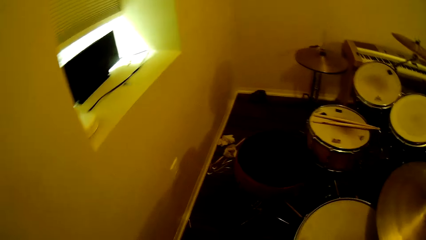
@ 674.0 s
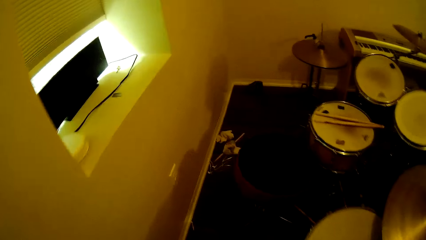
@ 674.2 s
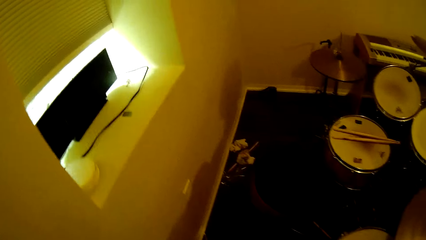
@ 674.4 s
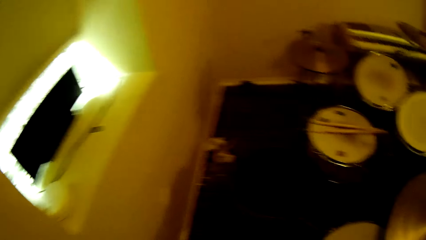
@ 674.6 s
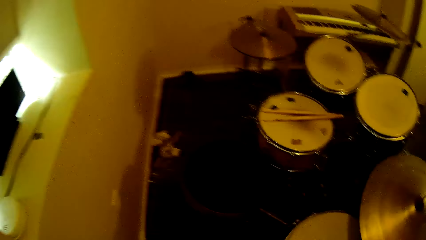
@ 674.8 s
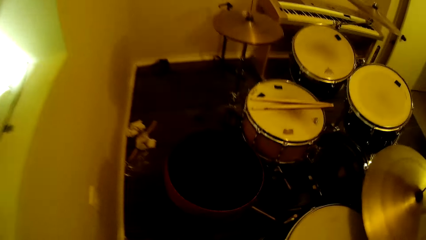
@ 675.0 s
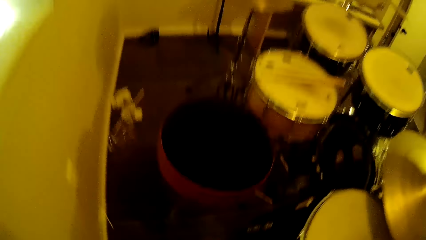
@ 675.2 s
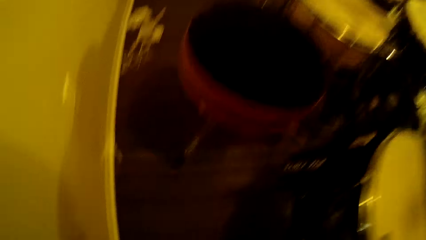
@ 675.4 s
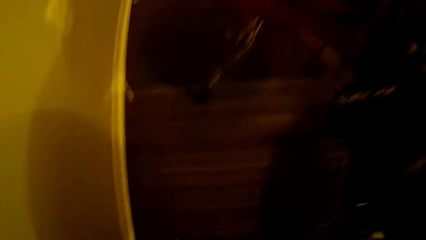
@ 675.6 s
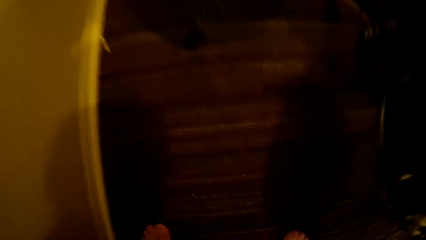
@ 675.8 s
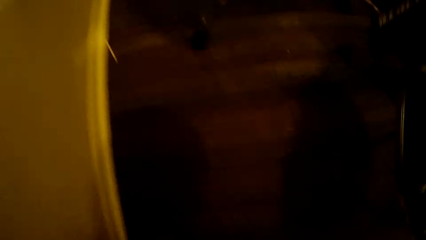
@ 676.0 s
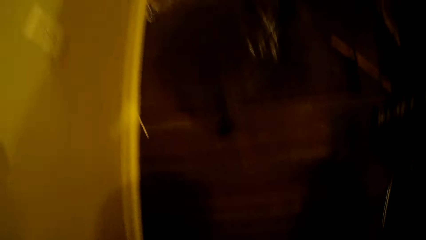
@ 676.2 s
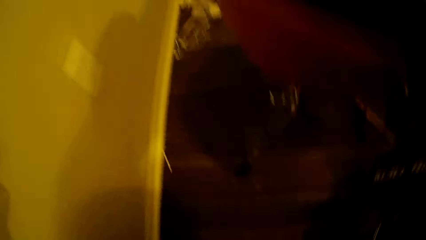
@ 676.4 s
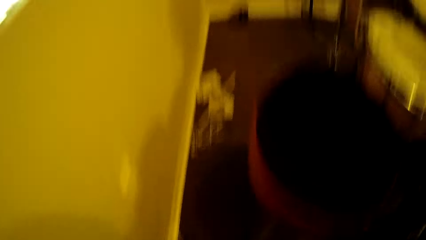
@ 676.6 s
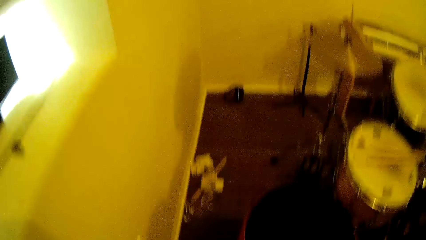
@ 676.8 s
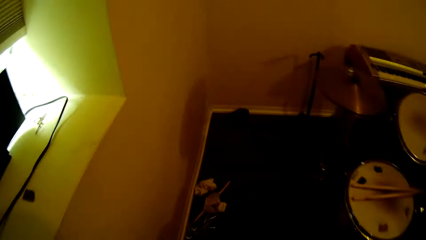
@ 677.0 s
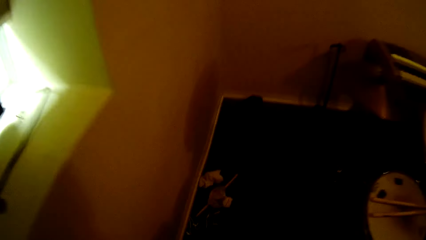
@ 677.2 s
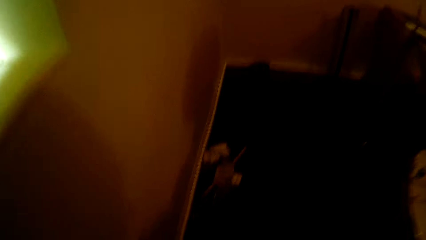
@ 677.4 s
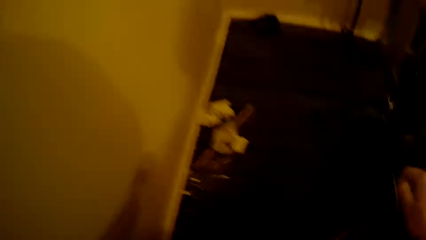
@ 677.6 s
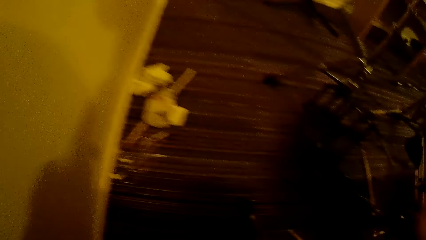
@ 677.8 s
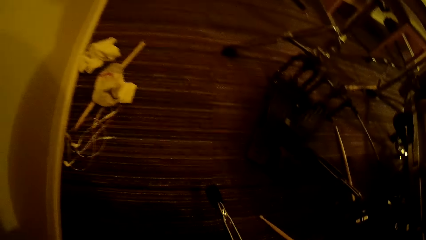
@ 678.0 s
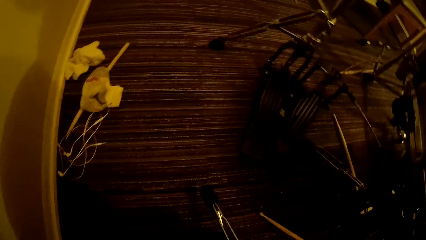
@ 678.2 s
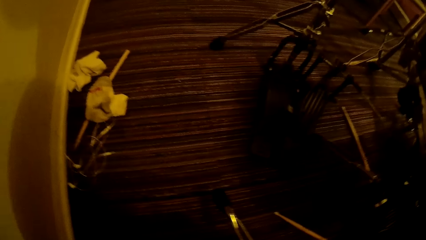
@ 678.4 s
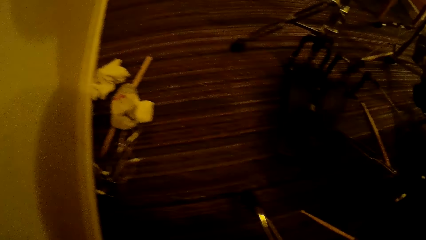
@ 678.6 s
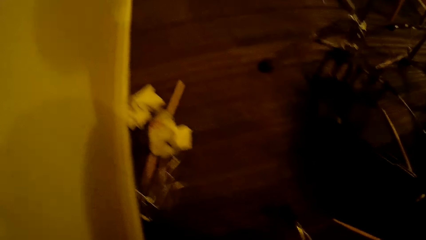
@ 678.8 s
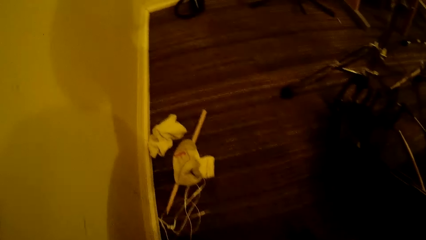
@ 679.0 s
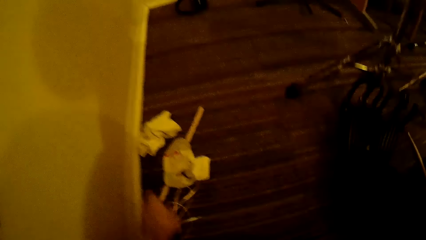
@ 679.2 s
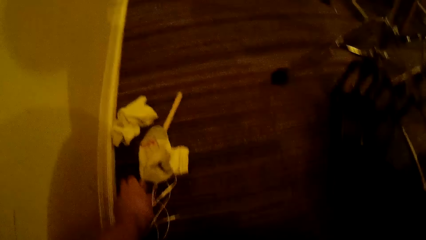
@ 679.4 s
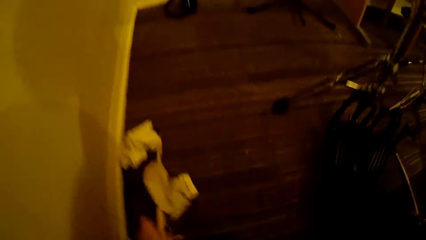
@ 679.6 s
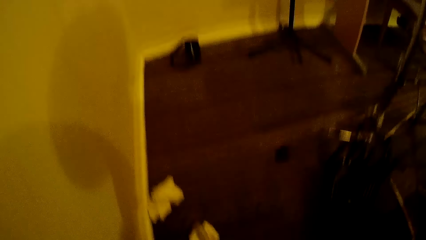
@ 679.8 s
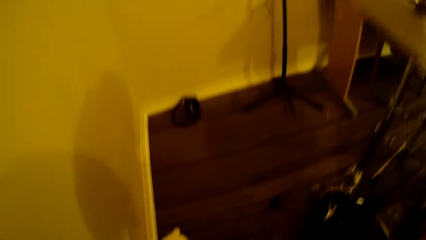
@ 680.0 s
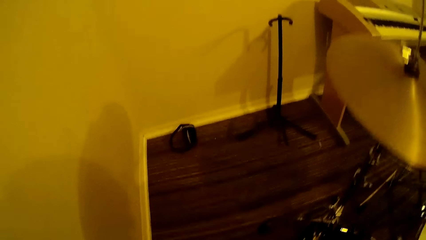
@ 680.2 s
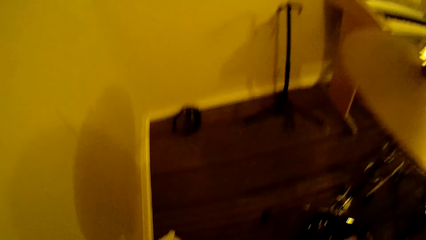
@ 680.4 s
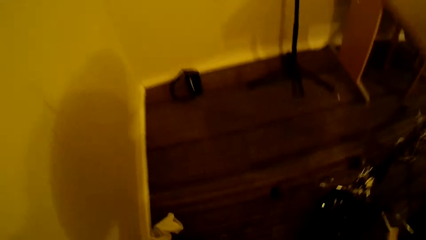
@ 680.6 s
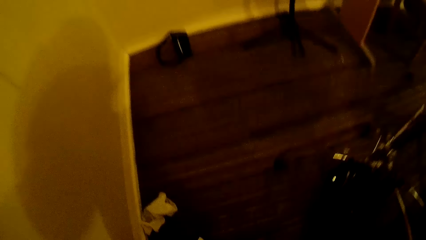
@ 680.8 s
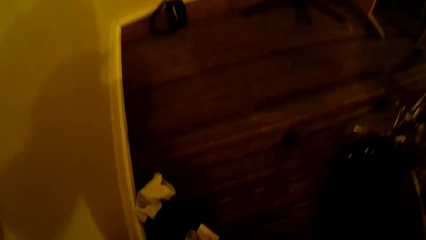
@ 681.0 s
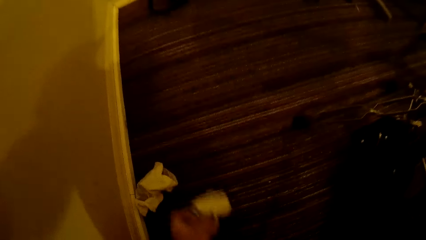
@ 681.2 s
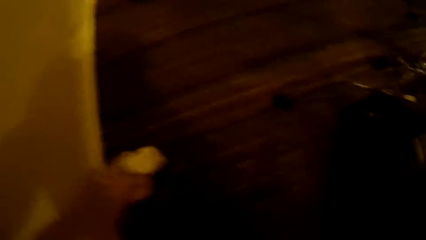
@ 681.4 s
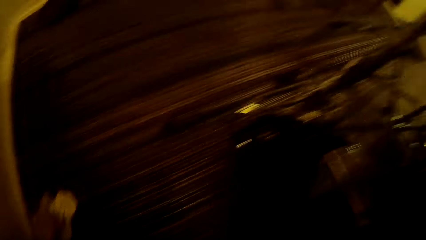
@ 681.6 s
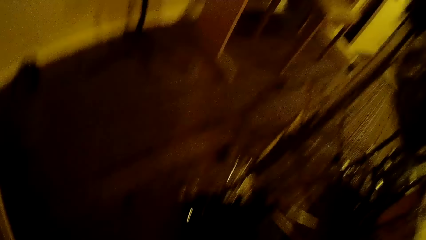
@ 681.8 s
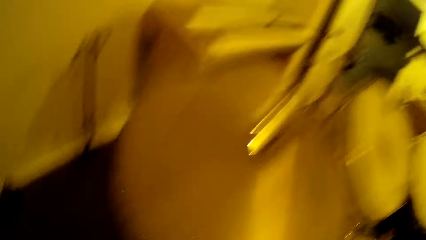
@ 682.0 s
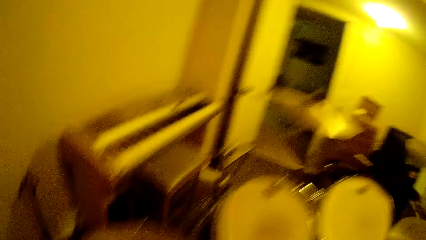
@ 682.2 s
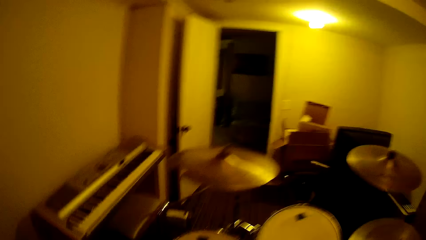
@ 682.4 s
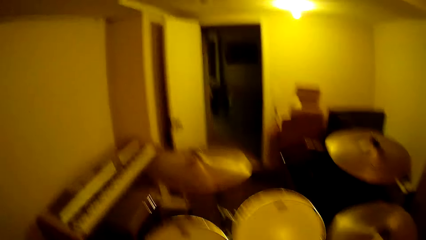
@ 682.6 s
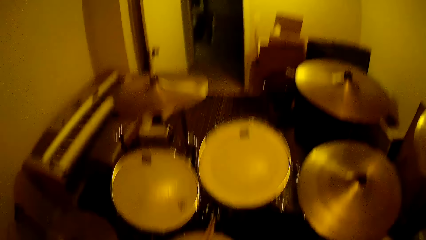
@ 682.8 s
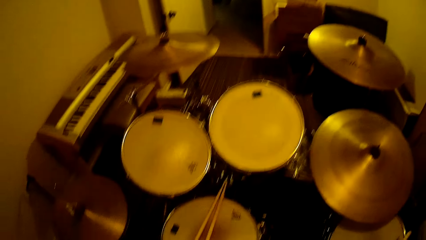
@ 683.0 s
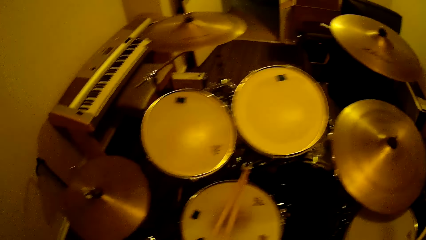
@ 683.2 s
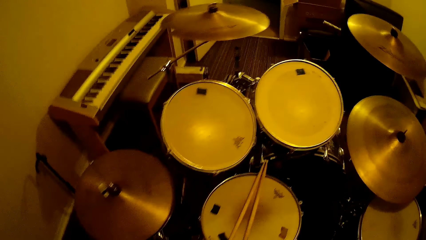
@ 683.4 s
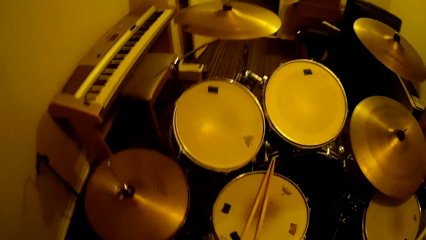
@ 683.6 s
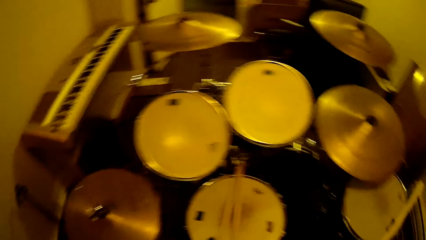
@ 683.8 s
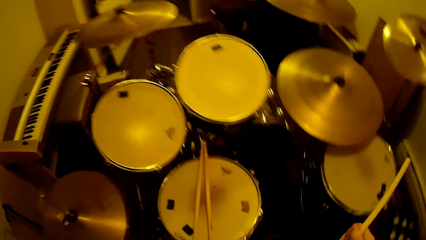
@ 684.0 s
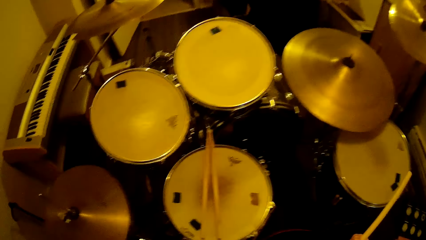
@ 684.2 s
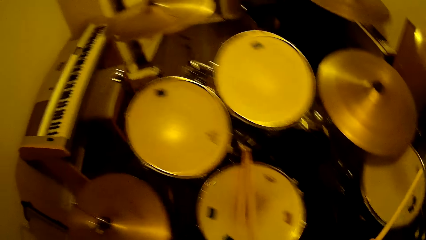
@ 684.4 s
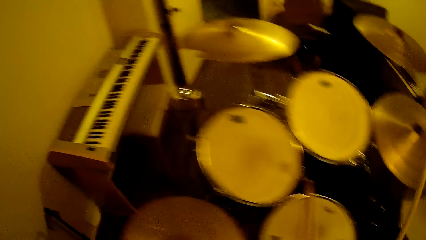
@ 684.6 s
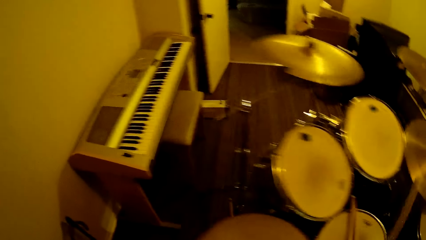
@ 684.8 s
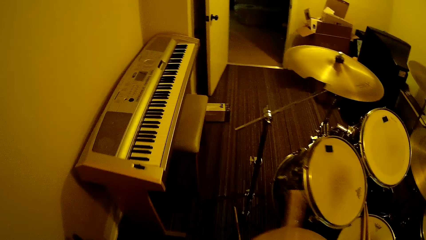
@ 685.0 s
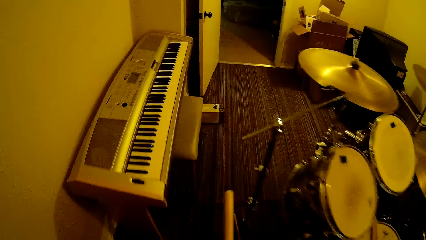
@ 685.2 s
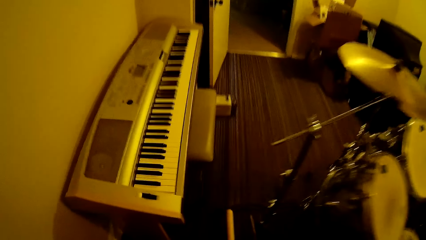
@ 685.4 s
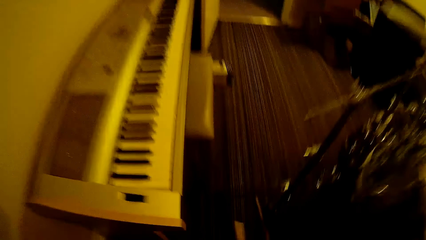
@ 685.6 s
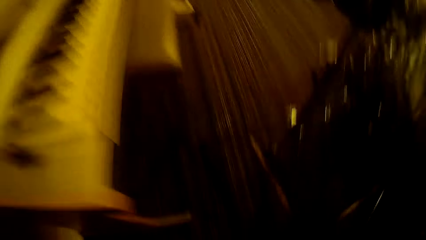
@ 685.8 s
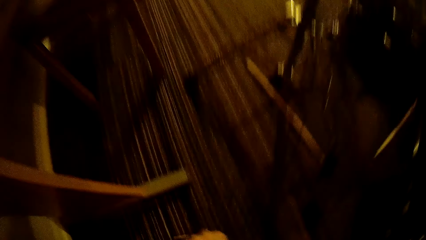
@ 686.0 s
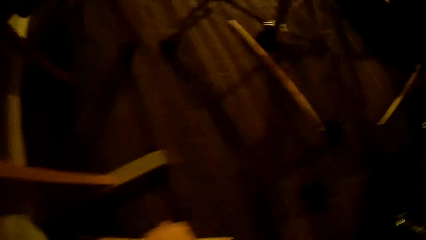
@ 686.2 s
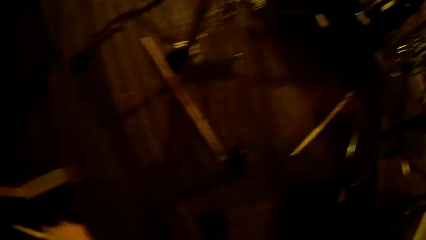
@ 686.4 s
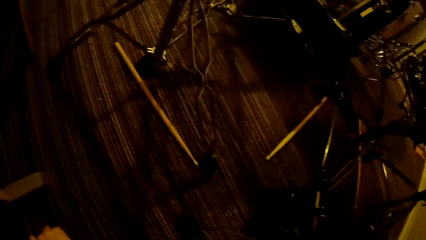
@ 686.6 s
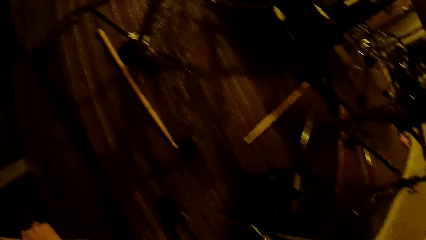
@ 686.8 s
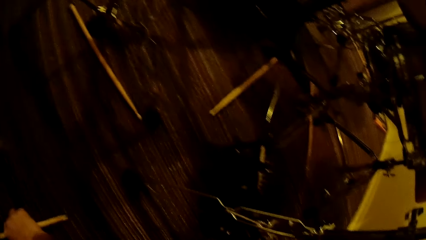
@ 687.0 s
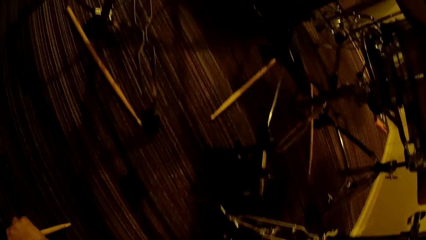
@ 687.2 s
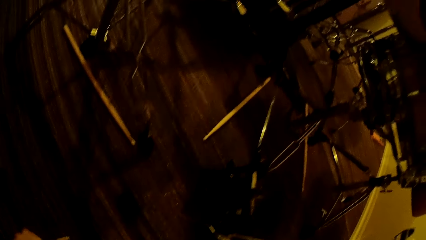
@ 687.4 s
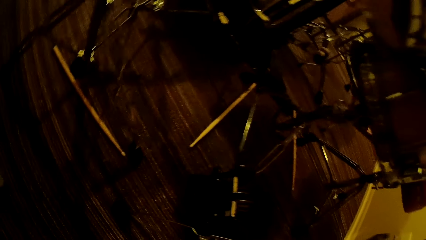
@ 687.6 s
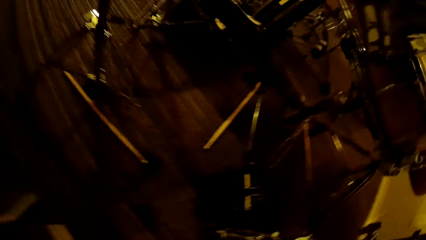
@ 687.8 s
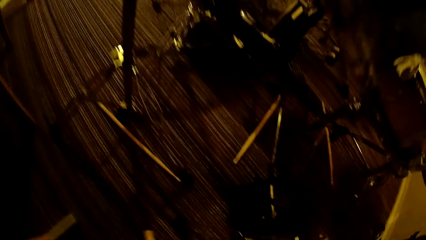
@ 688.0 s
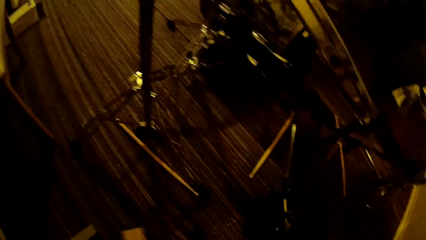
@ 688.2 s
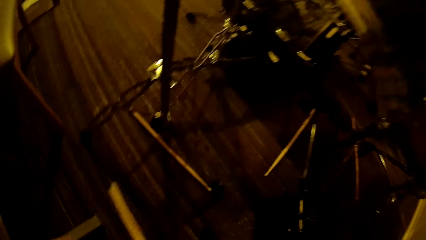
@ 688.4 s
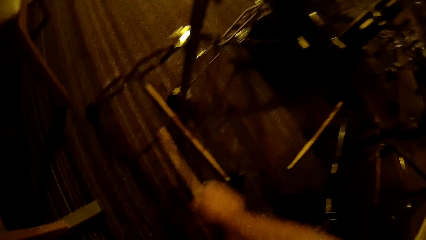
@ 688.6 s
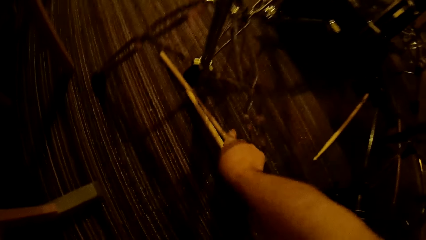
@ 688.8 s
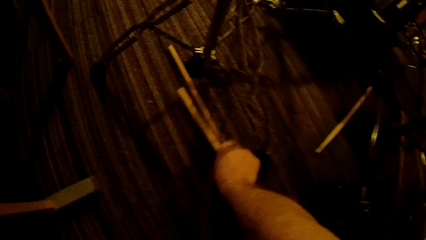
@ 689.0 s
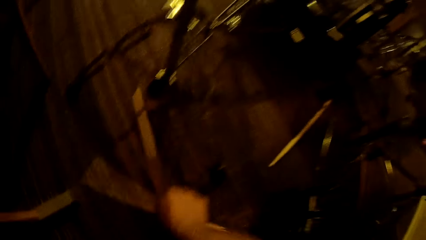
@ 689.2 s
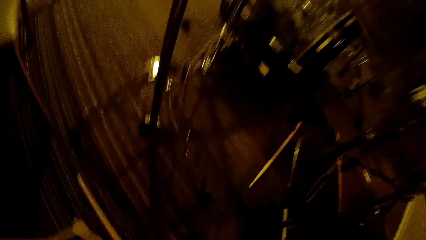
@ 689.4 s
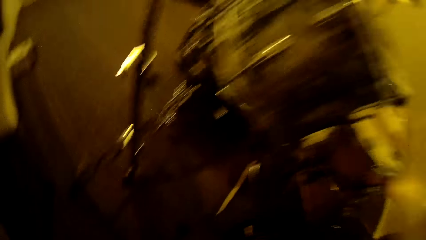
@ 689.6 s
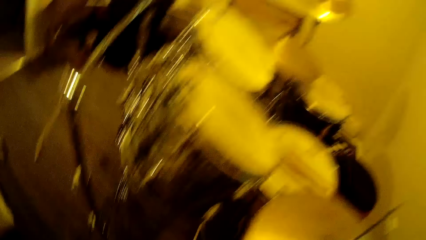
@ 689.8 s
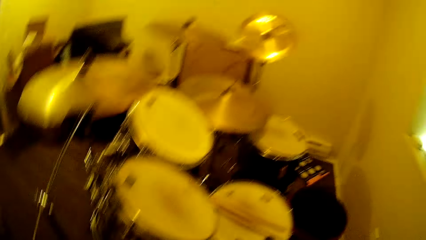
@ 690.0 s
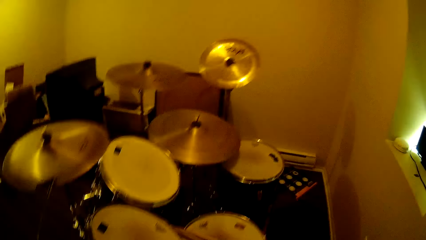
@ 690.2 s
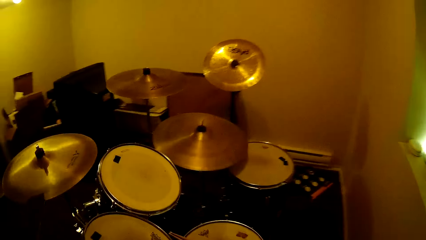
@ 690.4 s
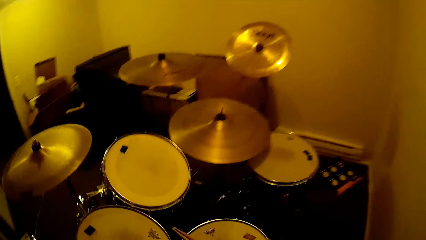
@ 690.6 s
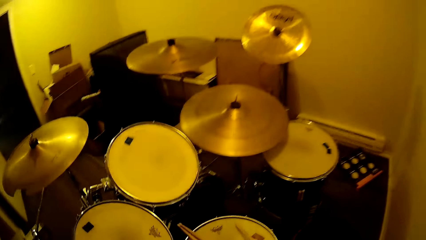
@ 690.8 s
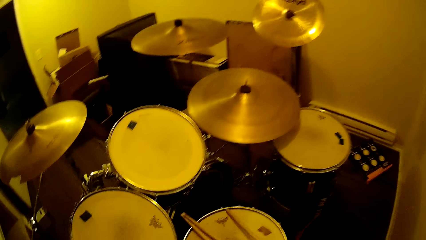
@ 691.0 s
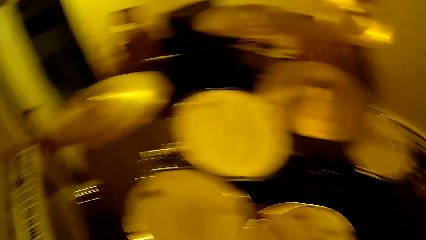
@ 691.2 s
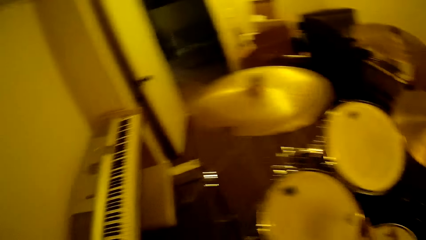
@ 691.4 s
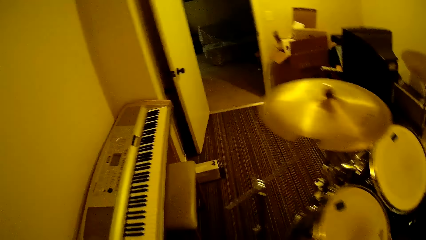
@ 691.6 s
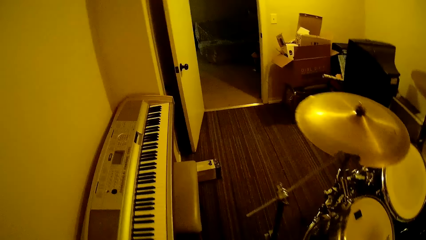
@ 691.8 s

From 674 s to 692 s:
The camera wearer walks around the room. They pick the litter. They pick the drum sticks from the floor. They walk around the room. They pick the drum stick and put the drum stick on the drum.
